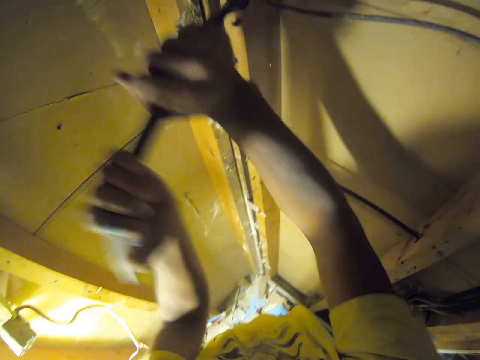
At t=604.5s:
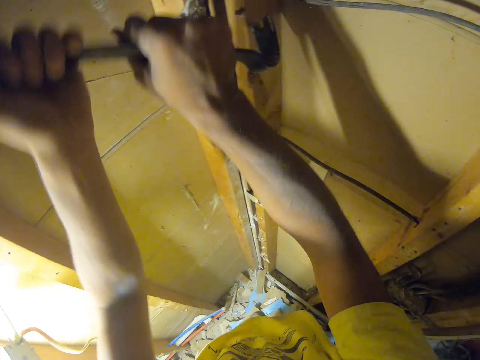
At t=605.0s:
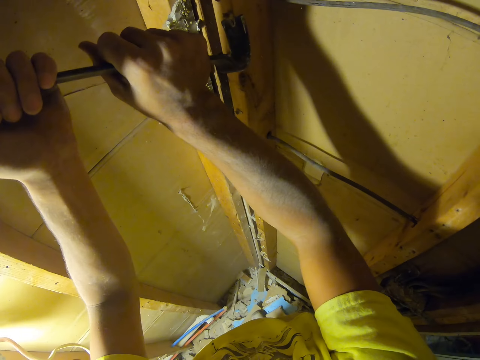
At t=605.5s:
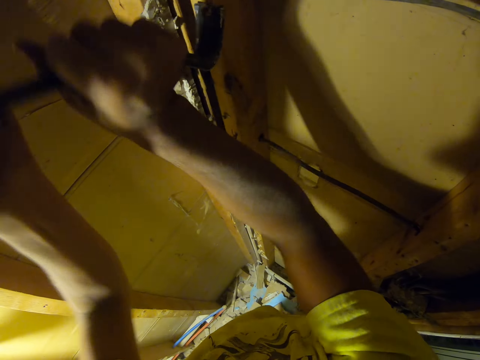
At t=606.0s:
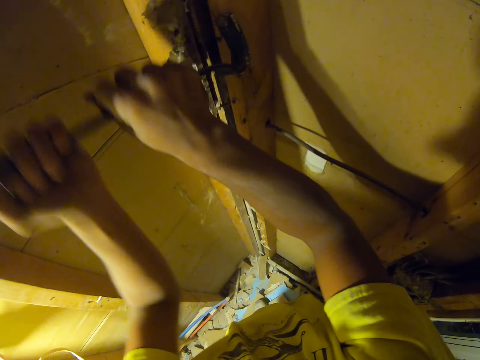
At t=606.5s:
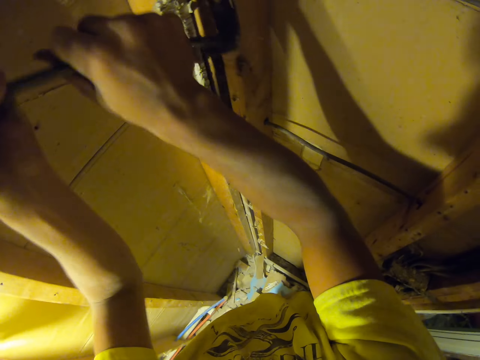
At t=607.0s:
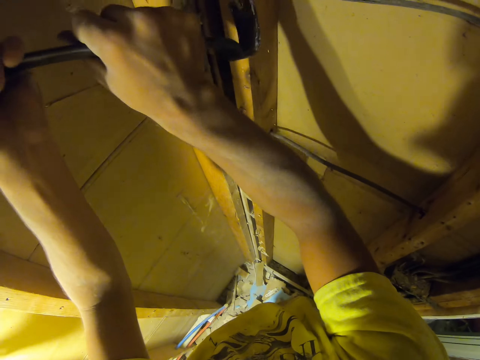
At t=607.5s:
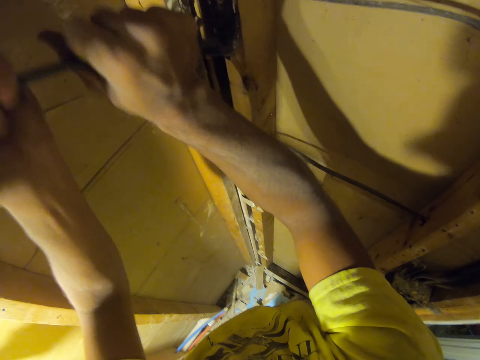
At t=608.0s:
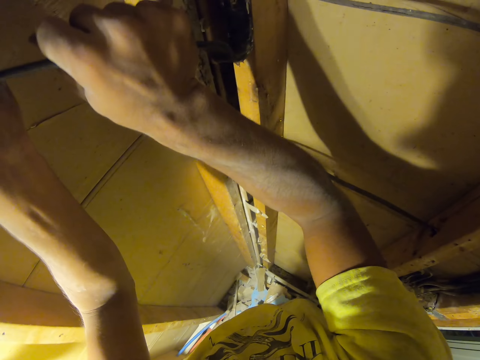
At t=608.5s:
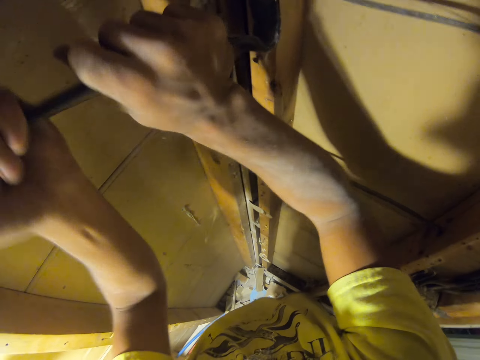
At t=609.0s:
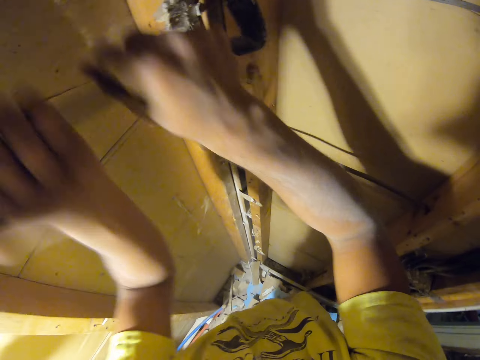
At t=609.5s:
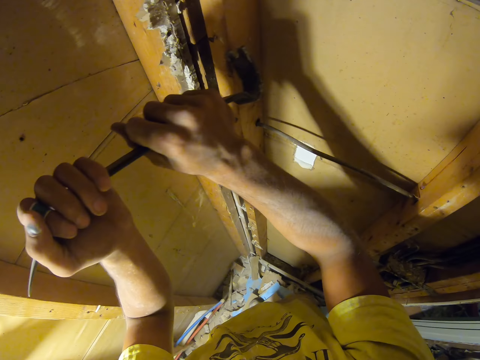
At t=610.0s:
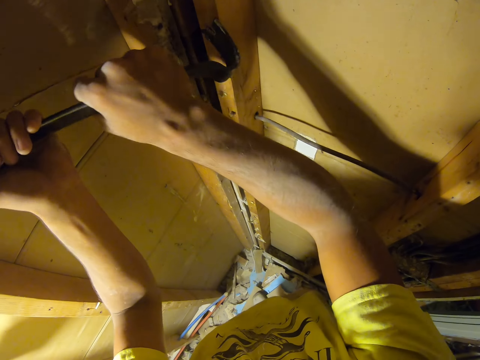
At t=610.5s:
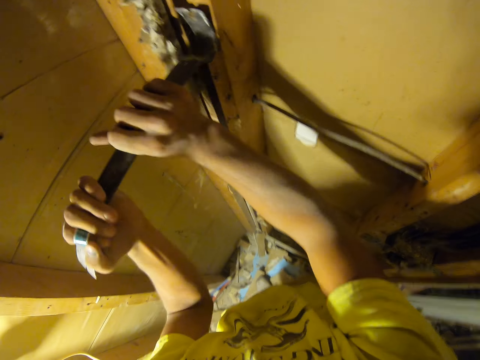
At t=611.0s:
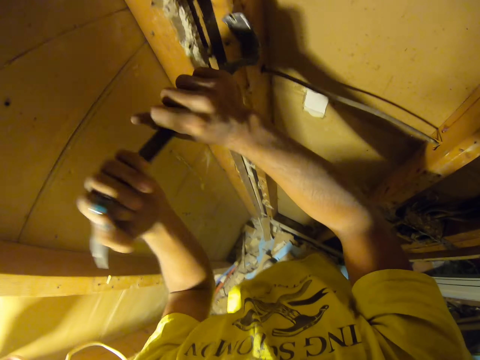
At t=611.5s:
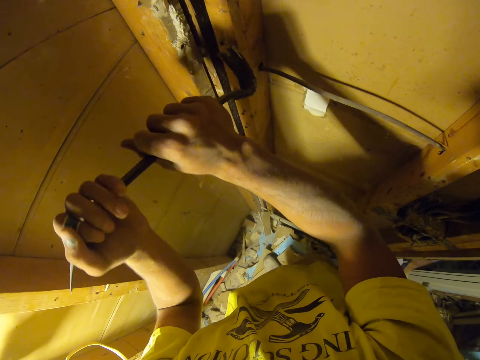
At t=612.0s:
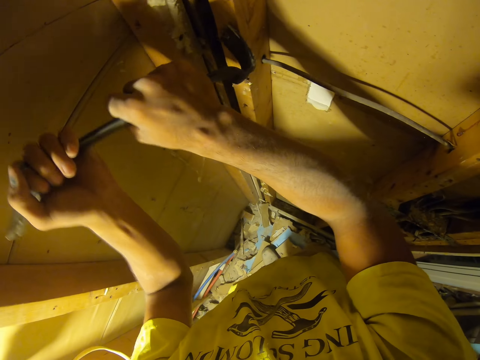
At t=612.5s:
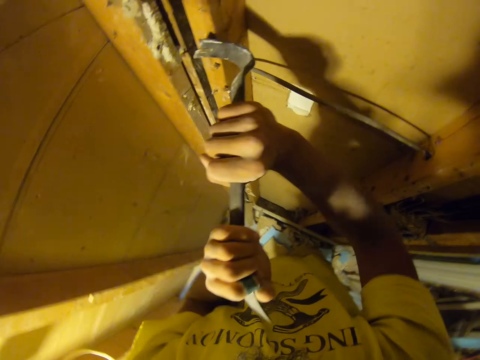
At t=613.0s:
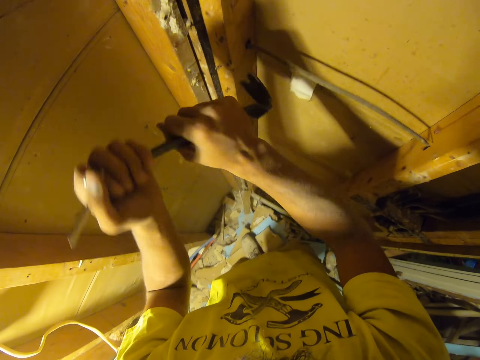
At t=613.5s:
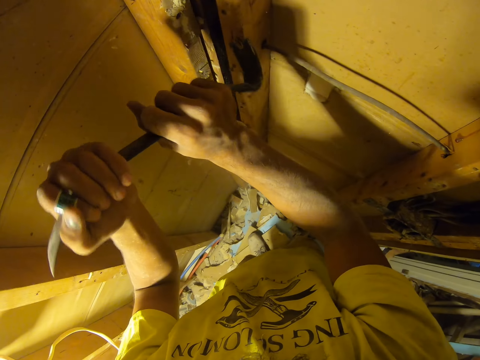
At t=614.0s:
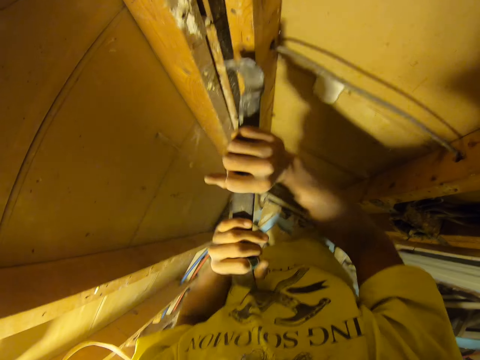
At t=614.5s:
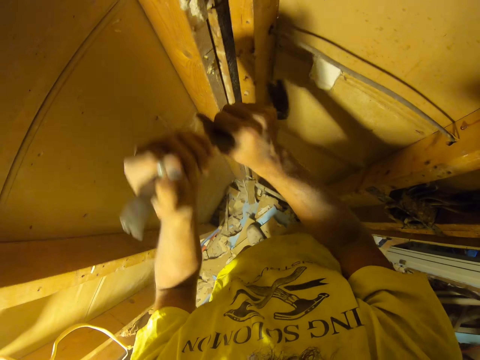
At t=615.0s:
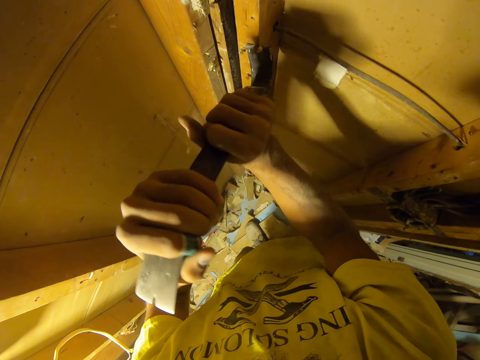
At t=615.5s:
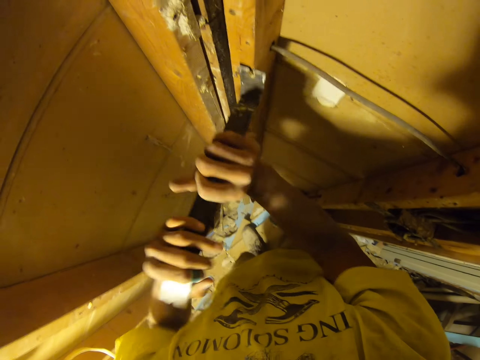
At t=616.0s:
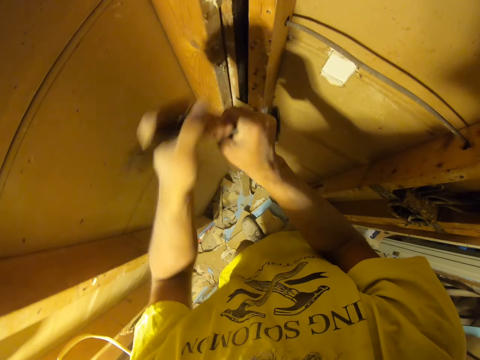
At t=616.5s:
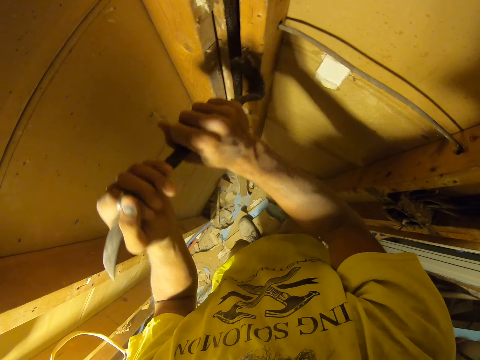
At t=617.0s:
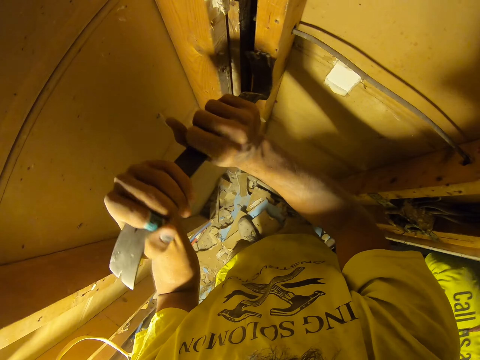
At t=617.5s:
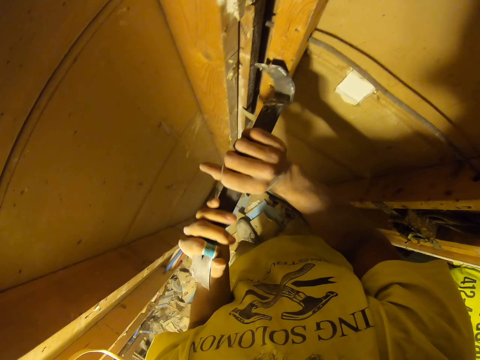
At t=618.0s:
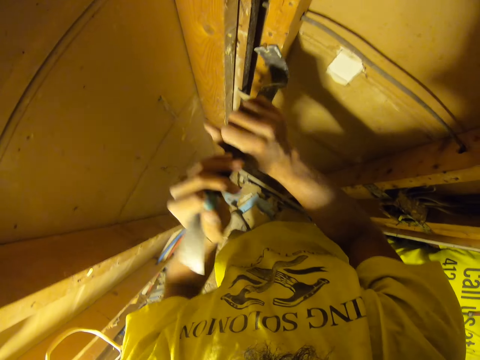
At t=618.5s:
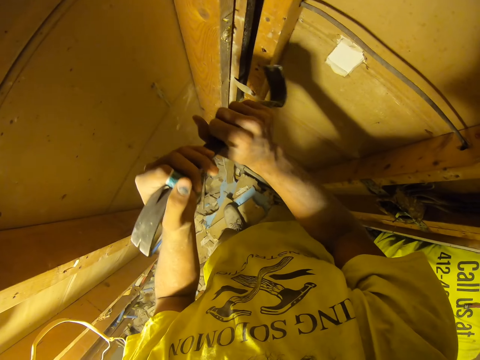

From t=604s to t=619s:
The camera wearer removes a nail with a crowbar. They remove a nail with the crowbar repeatedly. They use a claw bar to pull a nail from the wood. They remove a nail with the crowbar. They remove a nail with the crowbar repeatedly.

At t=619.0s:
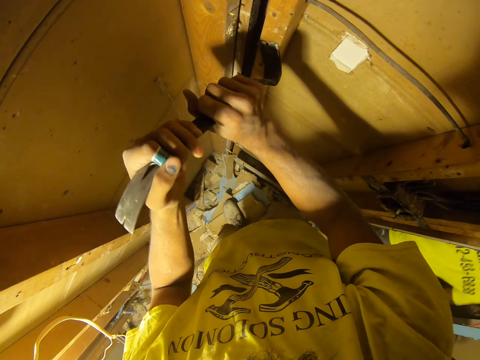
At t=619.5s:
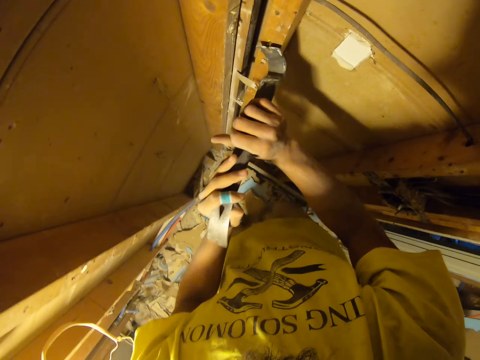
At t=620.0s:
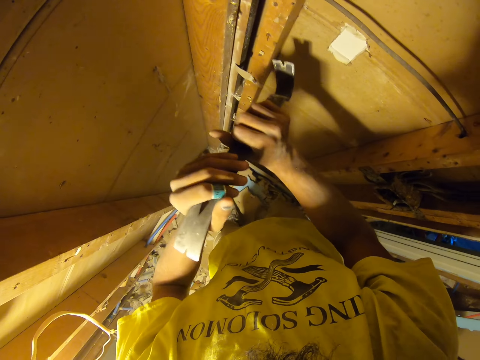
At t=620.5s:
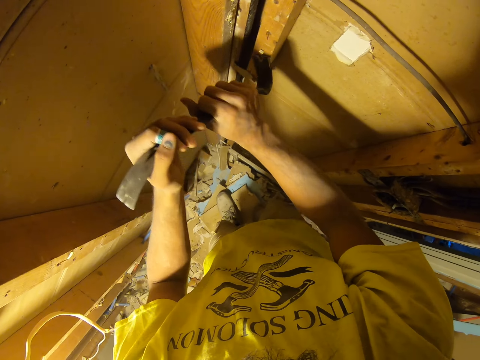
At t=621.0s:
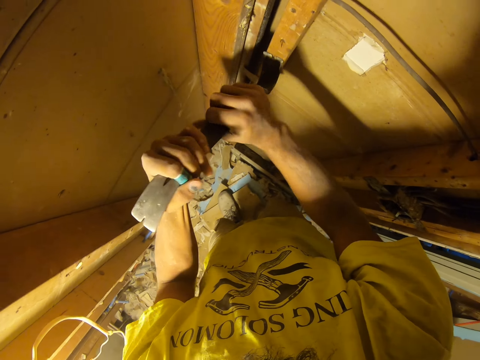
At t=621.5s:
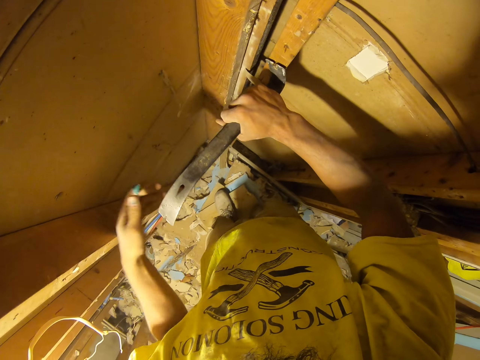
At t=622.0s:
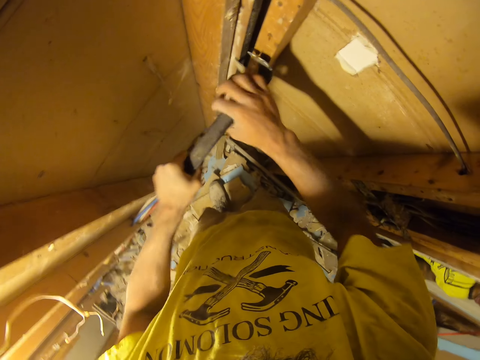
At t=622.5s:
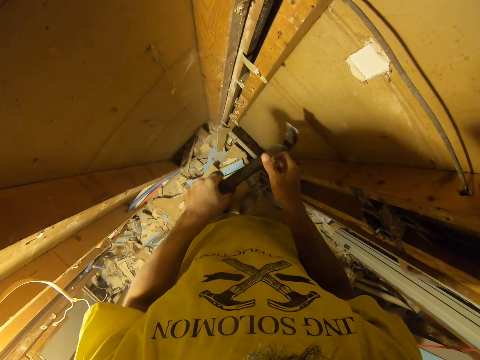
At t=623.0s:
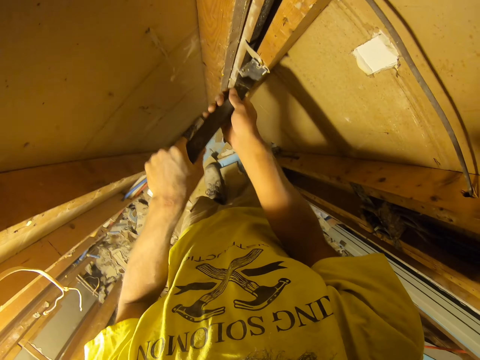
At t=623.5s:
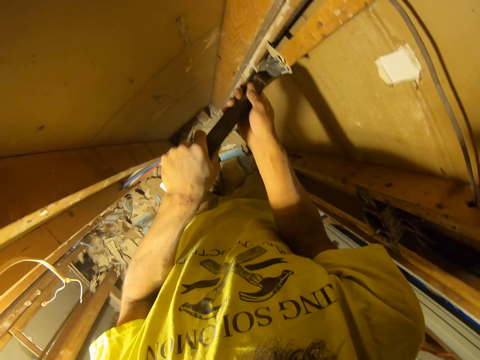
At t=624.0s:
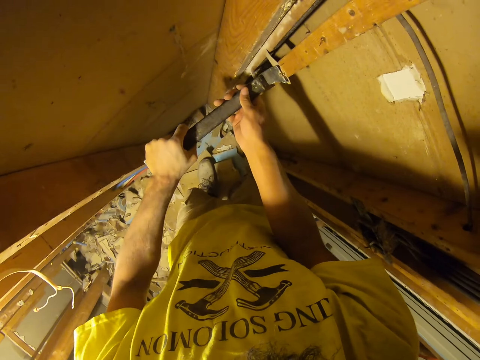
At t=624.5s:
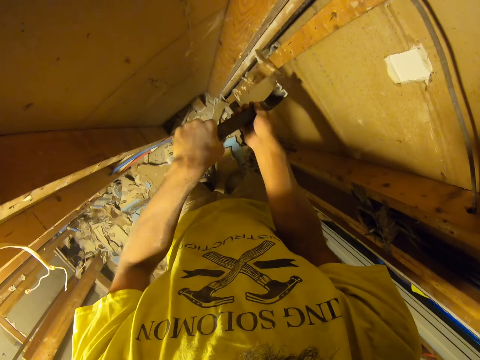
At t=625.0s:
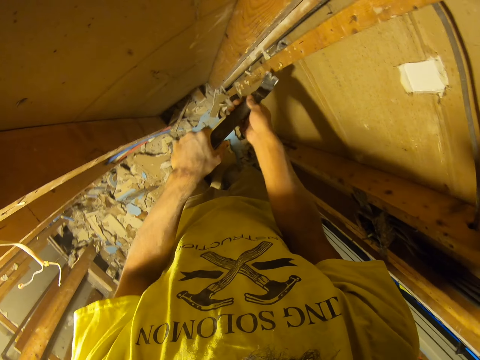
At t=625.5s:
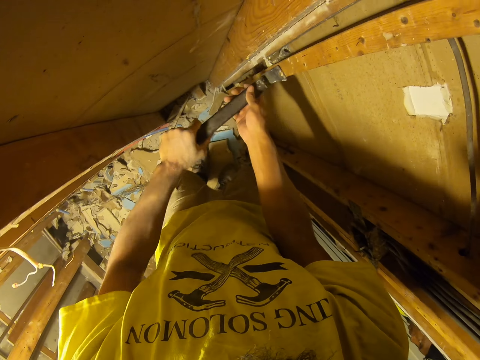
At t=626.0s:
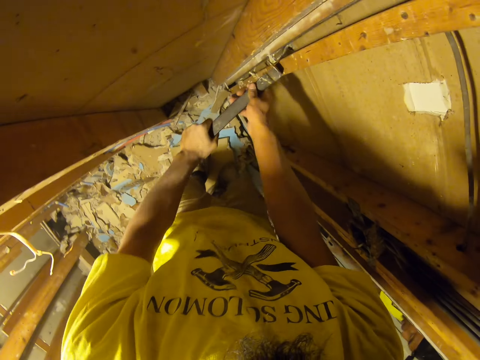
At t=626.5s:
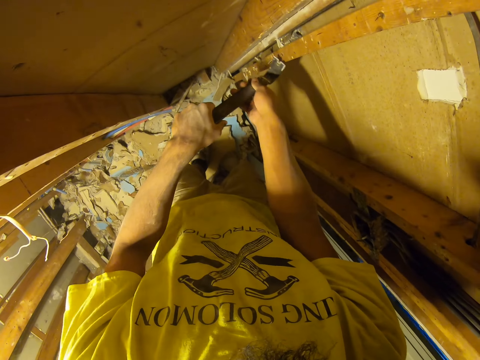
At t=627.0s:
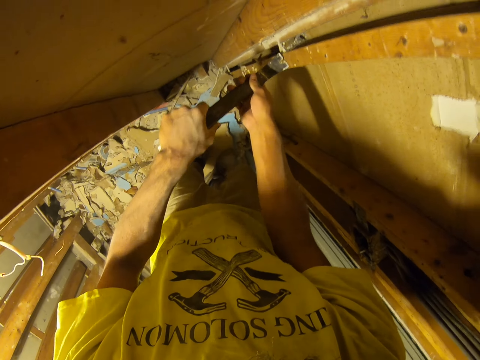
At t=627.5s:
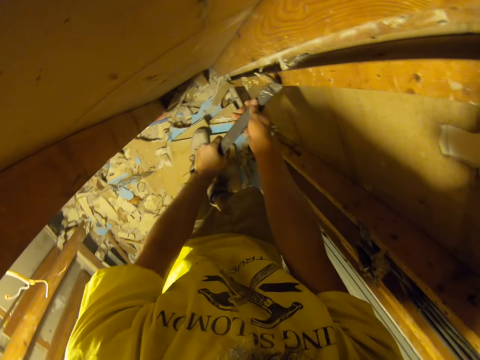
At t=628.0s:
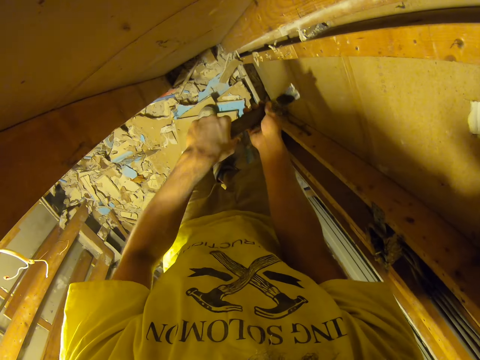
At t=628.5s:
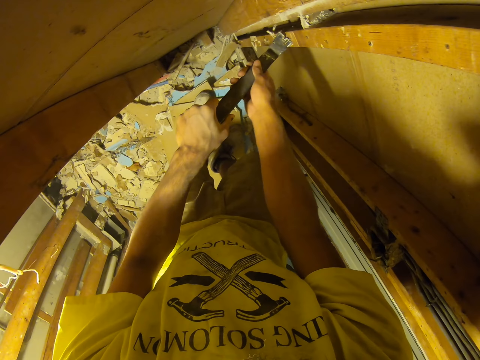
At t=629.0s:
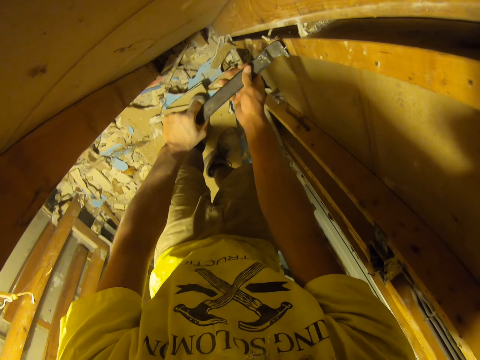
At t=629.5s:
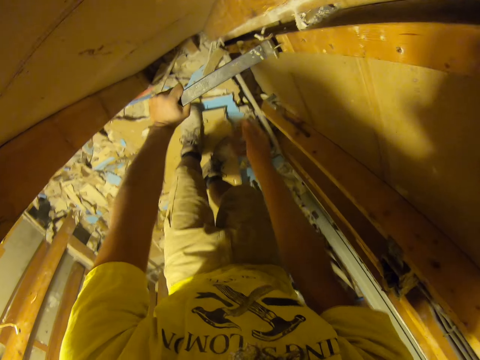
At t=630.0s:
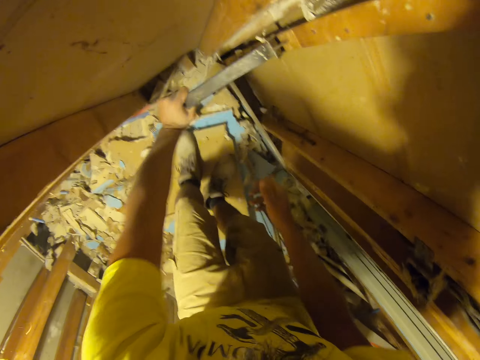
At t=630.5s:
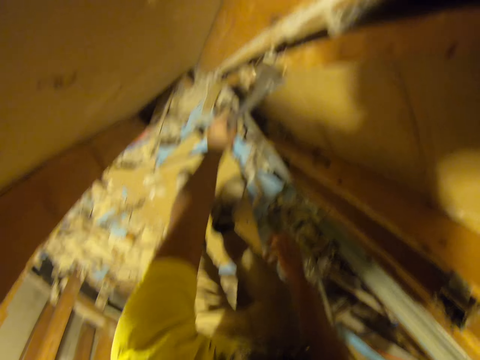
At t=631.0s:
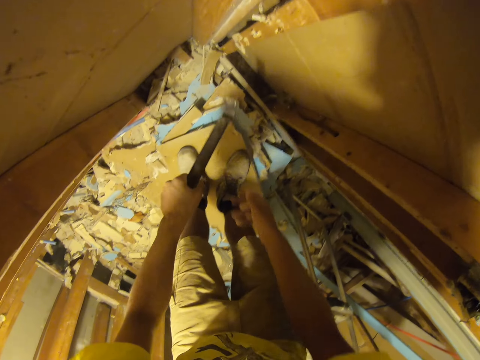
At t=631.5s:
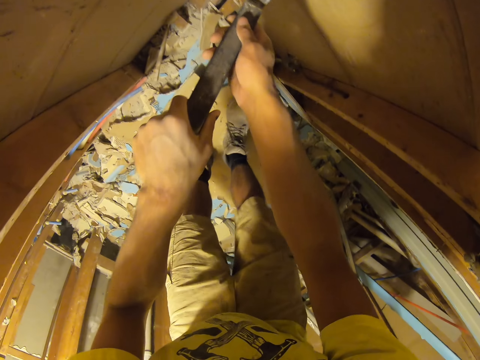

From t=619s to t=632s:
The camera wearer removes a nail with a crowbar. They remove a nail with the crowbar again. They use a claw bar to pull a nail from the wood. They use the claw bar to pull a nail from the wood repeatedly.
